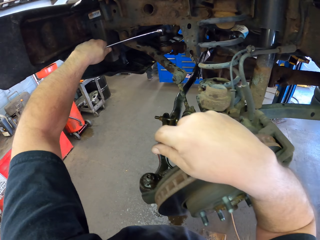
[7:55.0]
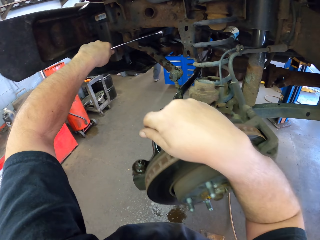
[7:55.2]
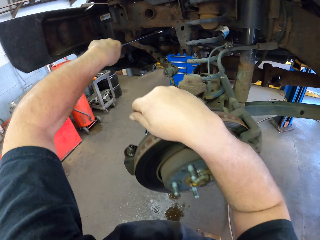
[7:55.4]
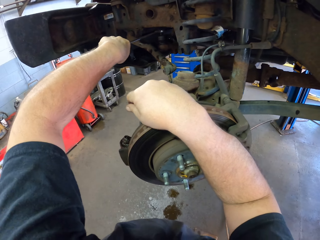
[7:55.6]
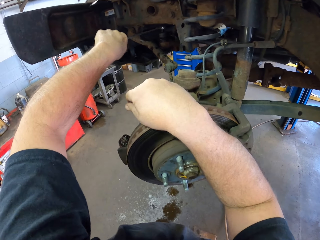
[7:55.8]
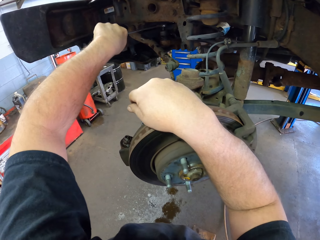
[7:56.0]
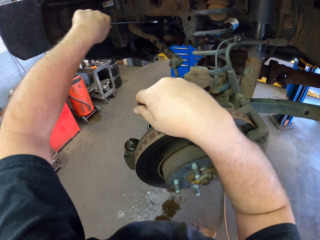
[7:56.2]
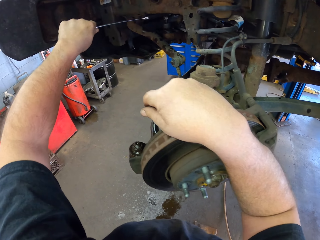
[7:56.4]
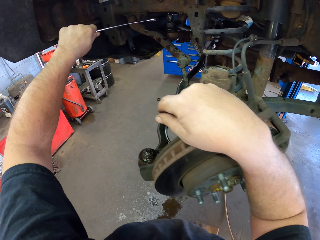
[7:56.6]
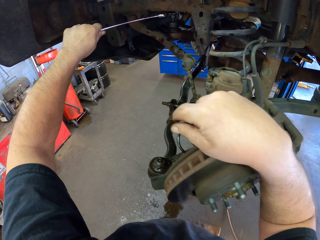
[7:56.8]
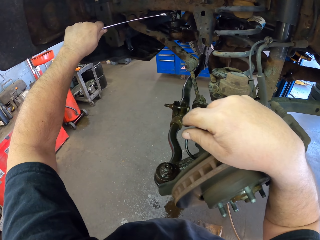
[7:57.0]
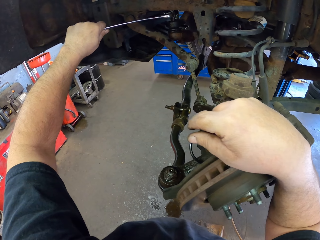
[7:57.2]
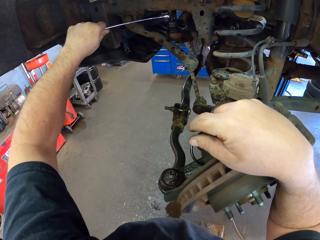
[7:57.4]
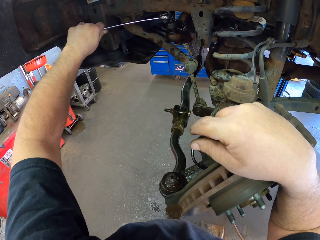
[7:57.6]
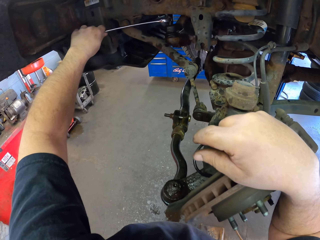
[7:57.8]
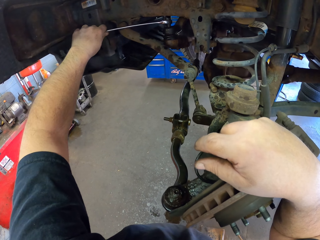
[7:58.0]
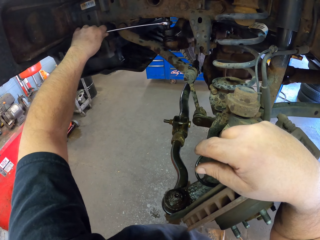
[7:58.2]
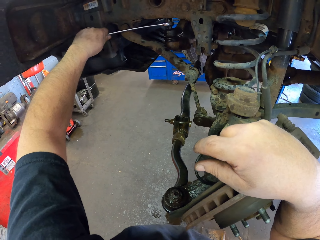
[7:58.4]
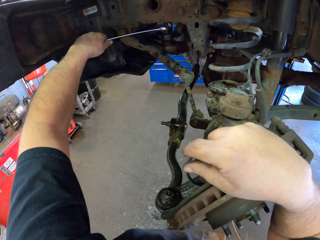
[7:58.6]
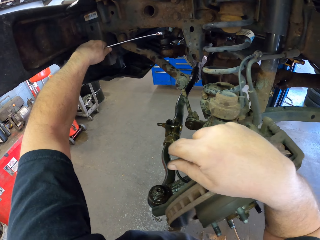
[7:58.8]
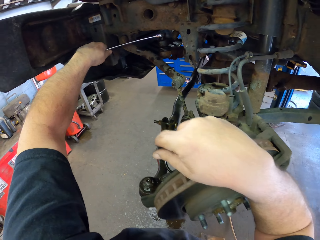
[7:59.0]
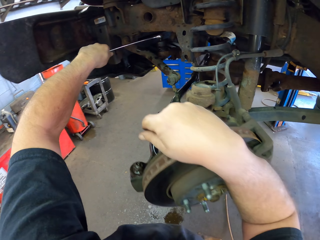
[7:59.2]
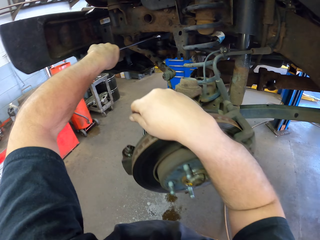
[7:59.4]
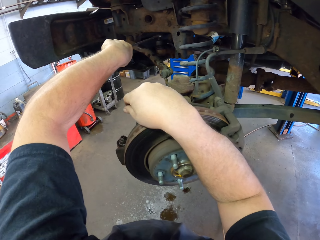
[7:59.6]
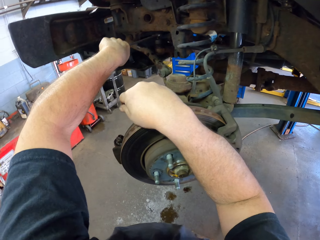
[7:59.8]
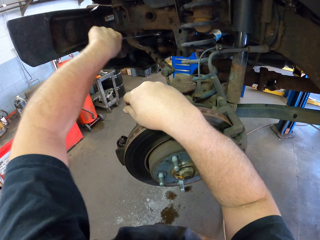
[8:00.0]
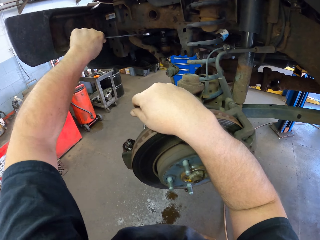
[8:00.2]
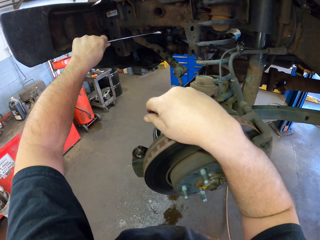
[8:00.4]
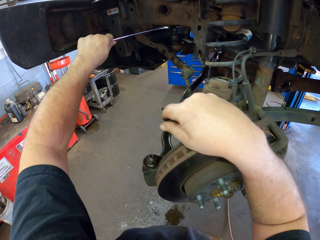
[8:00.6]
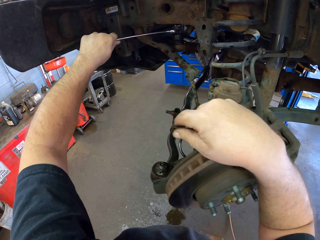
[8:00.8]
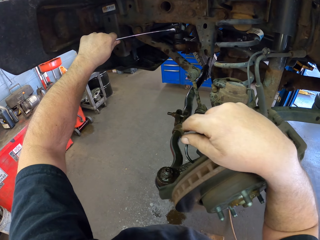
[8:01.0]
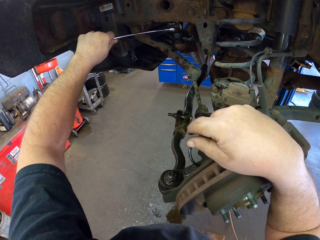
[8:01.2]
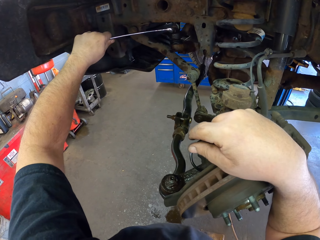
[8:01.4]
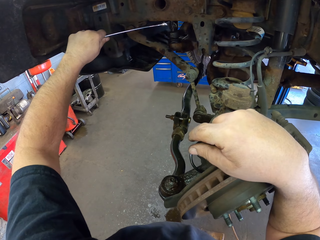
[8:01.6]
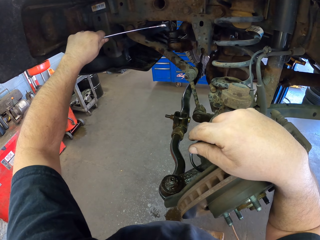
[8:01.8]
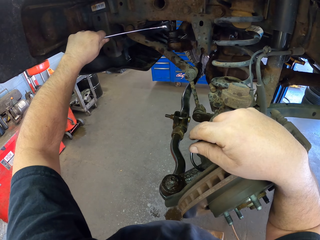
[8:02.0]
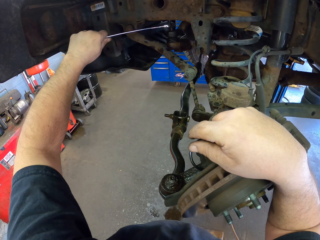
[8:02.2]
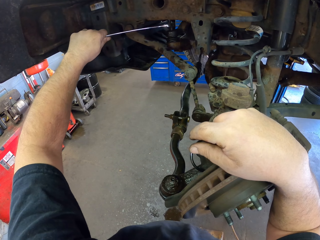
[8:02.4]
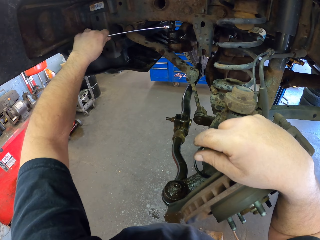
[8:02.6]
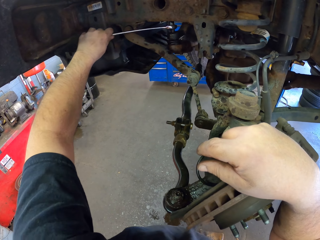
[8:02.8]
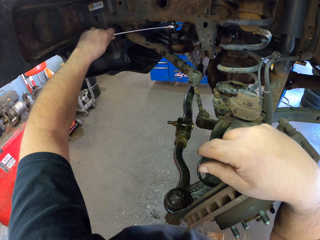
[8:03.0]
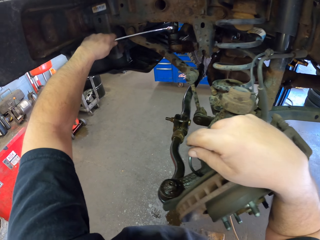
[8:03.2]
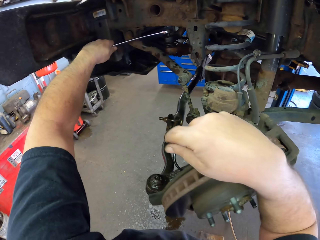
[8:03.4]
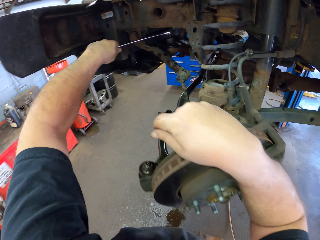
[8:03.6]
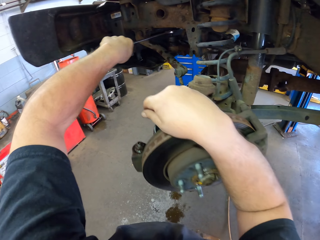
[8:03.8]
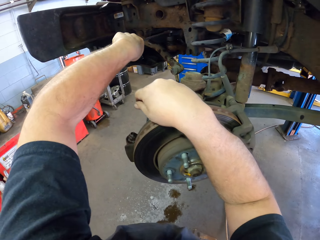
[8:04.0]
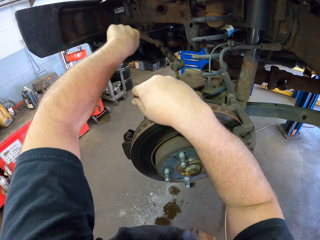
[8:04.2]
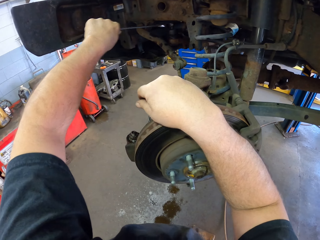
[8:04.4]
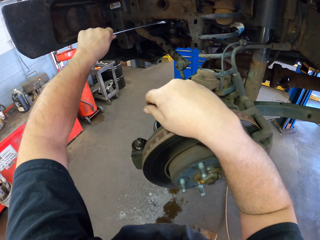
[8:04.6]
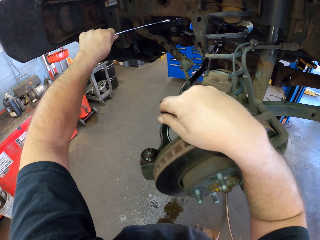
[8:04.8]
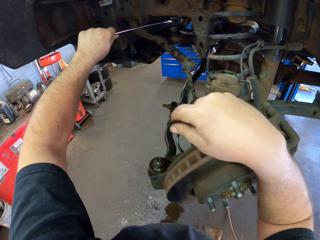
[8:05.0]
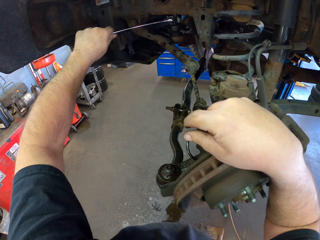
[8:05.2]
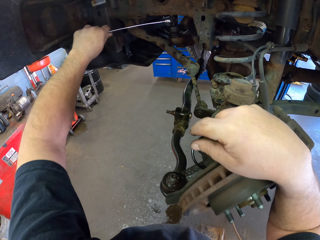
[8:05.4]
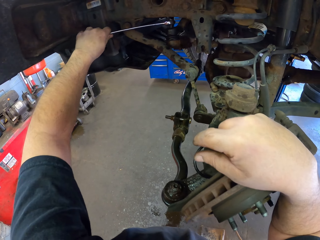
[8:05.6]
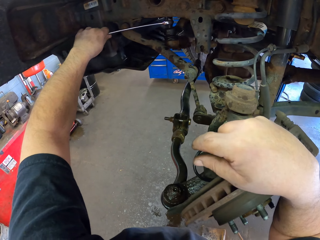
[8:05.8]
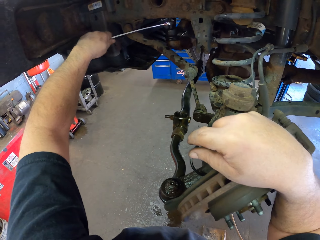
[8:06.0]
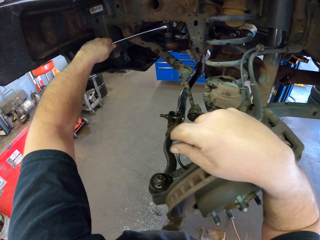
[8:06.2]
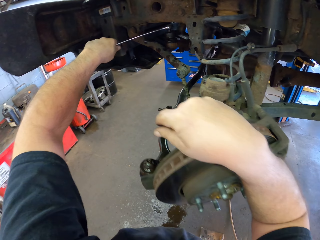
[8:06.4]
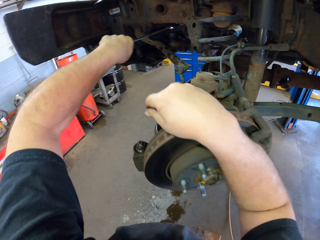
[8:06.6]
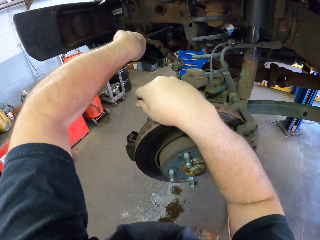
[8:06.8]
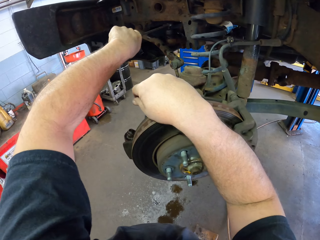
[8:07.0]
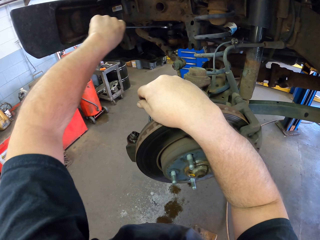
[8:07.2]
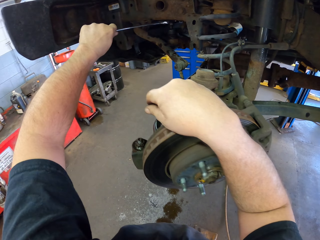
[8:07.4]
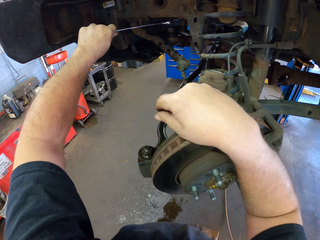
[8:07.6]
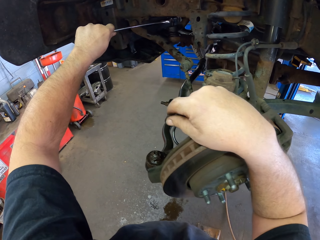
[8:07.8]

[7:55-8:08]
The camera wearer unfastens something with a spanner. They unfasten something with the spanner again.

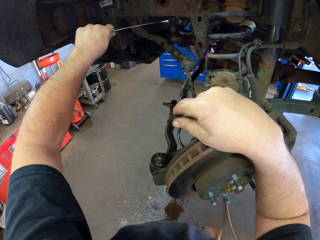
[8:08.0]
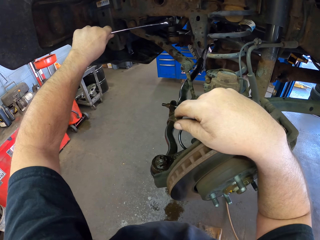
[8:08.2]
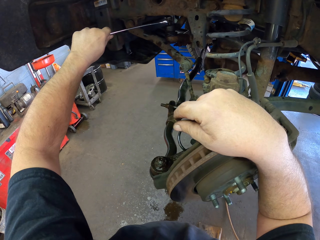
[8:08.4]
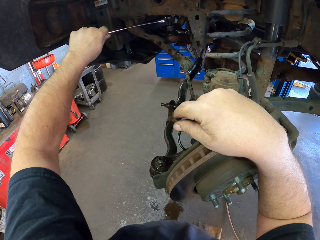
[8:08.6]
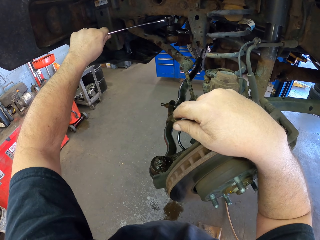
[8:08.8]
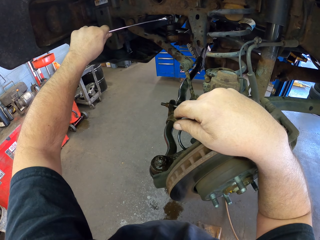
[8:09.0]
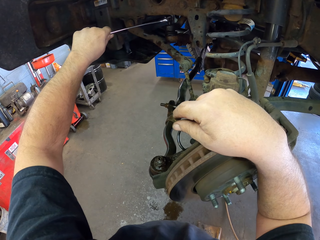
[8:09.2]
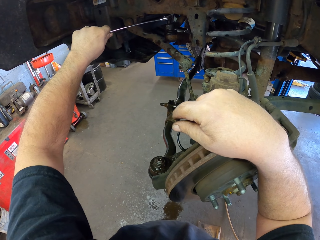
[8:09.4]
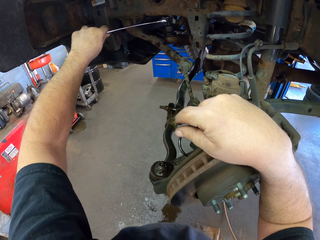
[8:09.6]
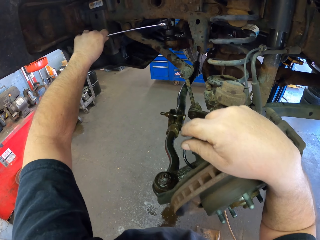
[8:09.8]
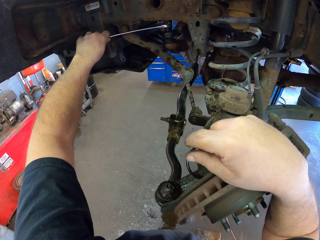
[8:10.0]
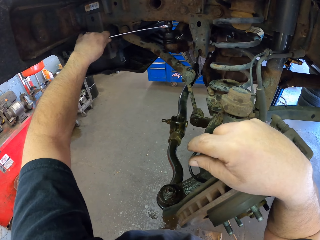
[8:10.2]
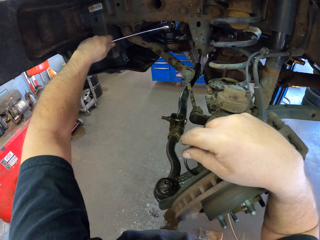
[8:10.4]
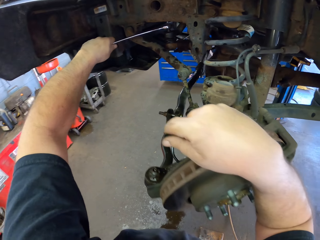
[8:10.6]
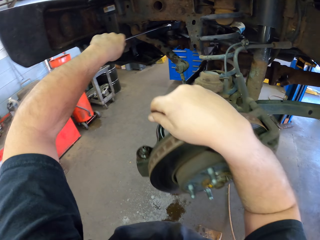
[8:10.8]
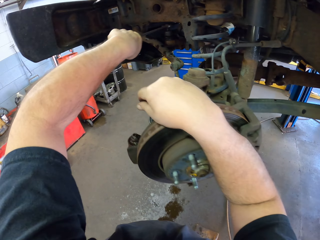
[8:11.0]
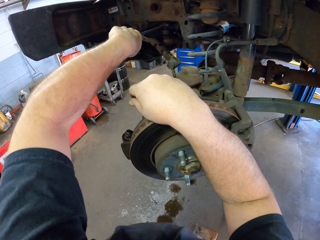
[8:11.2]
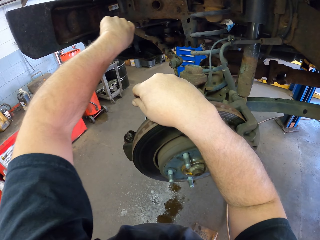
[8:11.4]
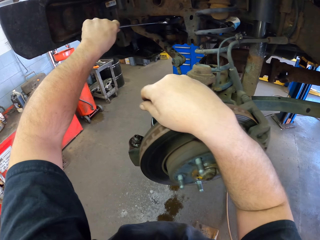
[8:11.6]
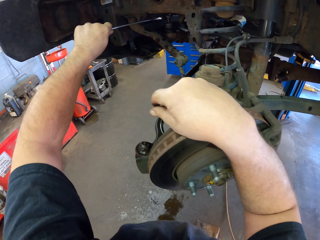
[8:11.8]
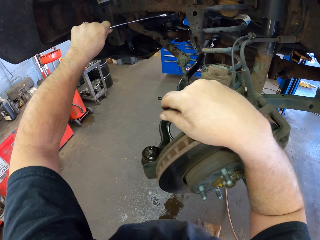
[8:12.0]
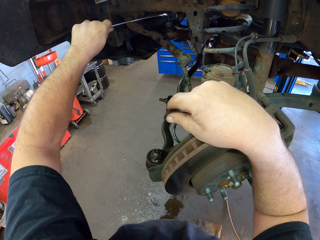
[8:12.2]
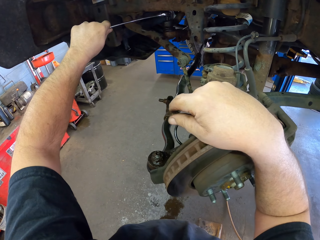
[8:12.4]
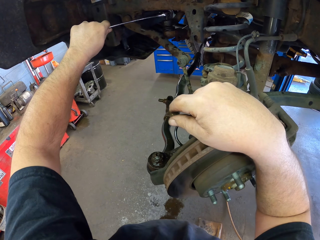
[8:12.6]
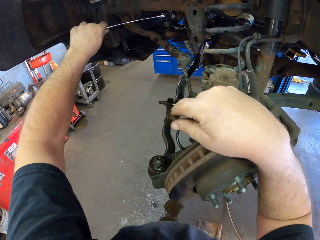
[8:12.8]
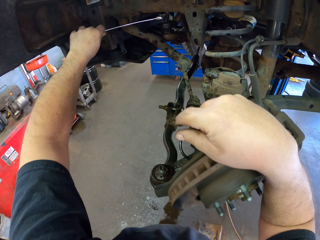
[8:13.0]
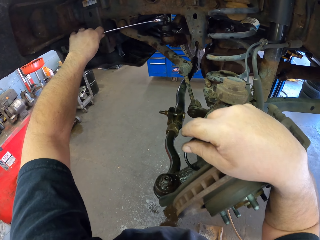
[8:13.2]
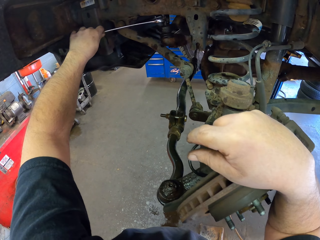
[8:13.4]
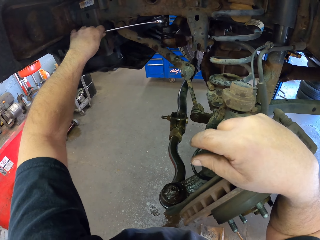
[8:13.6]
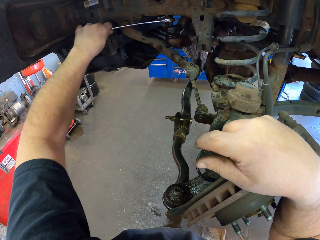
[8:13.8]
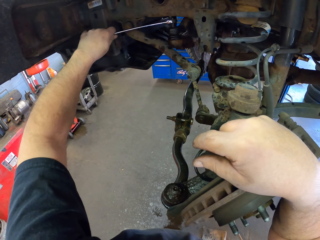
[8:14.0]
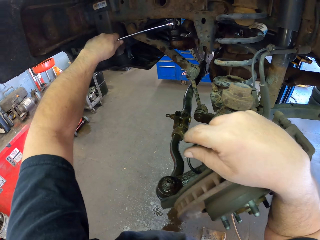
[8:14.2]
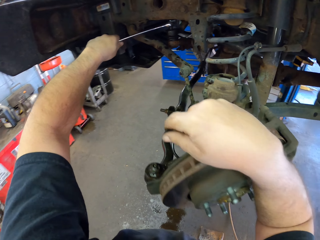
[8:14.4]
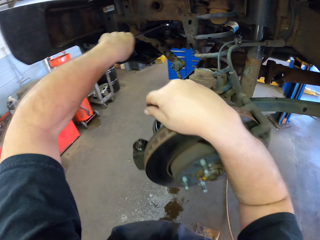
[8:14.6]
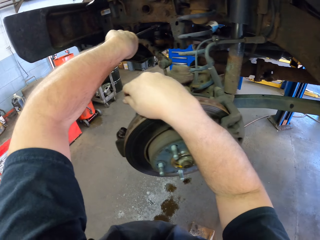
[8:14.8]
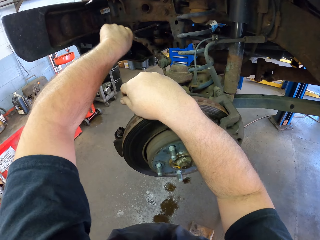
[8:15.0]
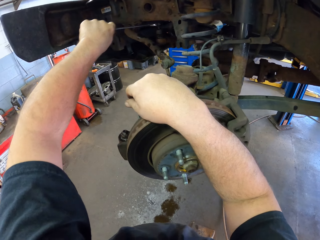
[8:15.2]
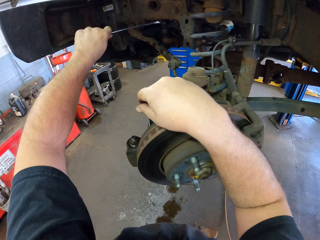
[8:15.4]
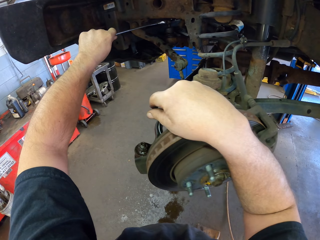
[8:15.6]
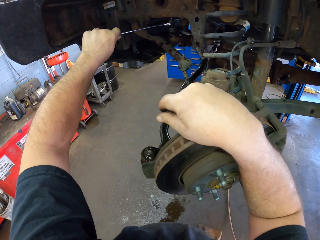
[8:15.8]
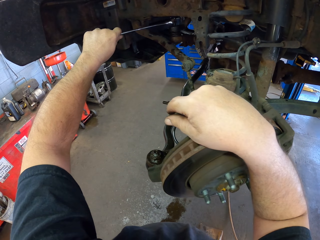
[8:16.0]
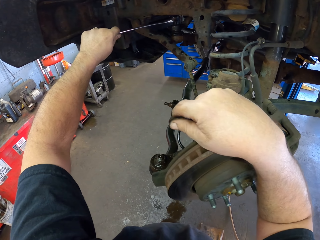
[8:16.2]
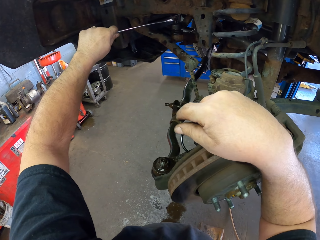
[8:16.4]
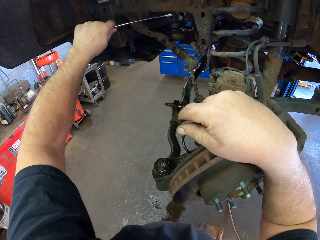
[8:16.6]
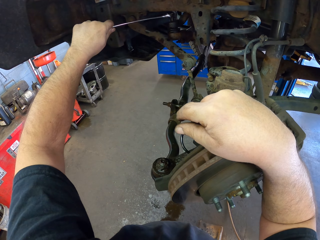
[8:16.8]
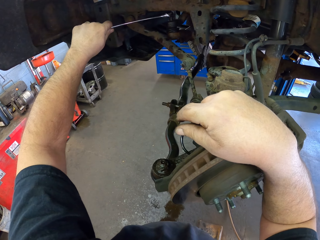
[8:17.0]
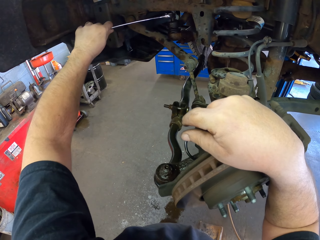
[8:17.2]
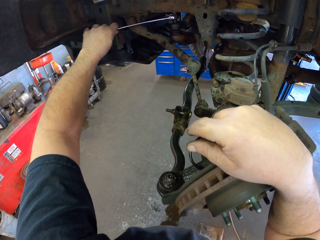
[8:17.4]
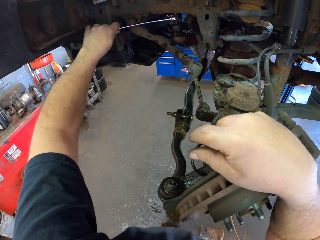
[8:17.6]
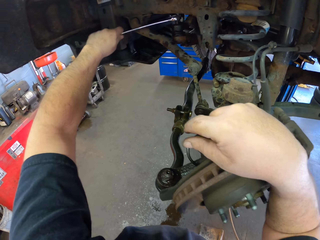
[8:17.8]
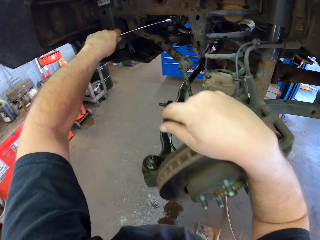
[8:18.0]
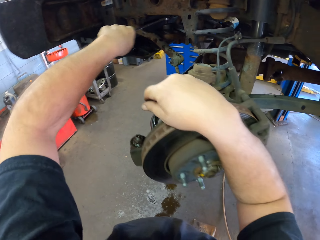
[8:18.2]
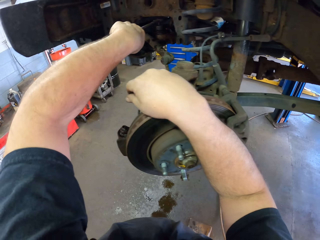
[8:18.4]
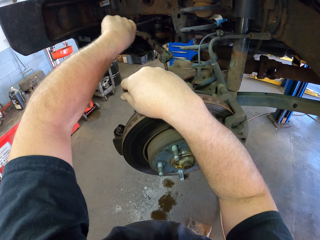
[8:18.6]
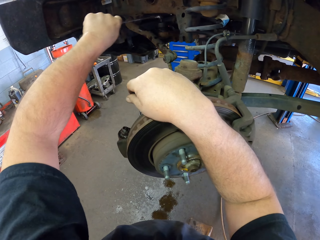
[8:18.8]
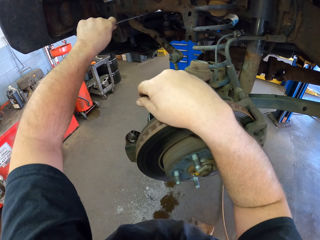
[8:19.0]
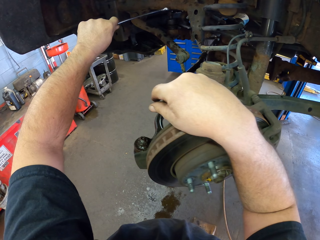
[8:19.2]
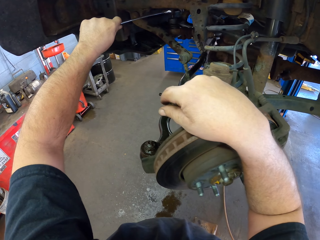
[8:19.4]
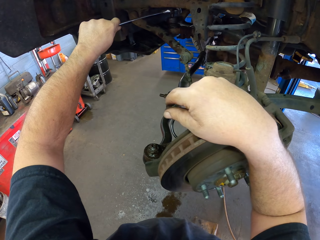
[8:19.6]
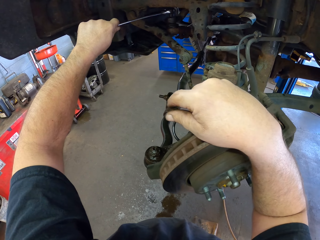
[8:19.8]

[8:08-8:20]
The camera wearer unfastens something with a spanner. They unfasten something with the spanner again.
